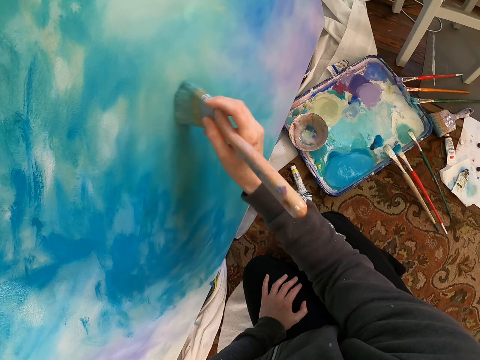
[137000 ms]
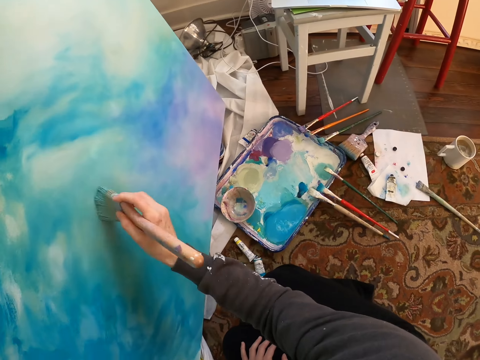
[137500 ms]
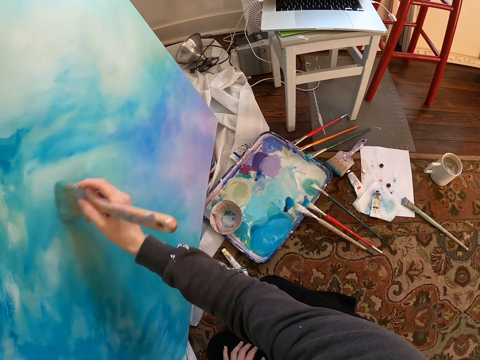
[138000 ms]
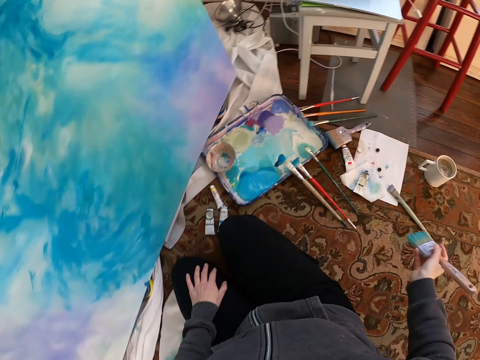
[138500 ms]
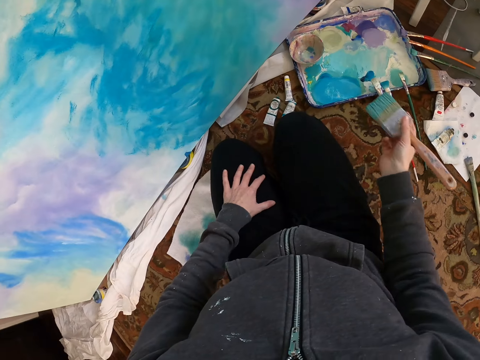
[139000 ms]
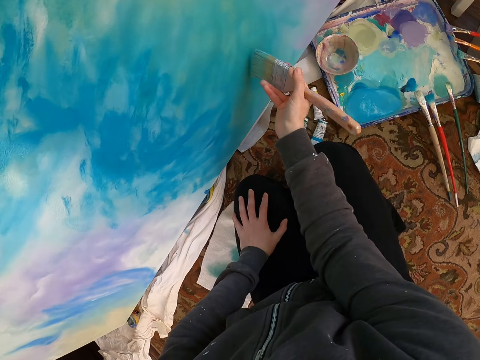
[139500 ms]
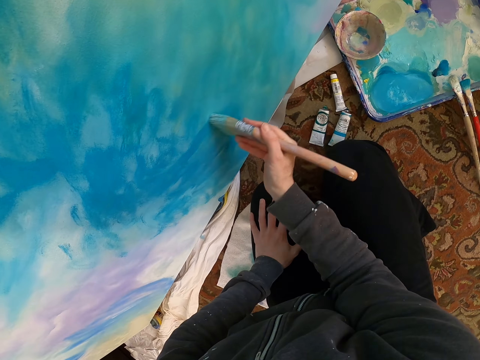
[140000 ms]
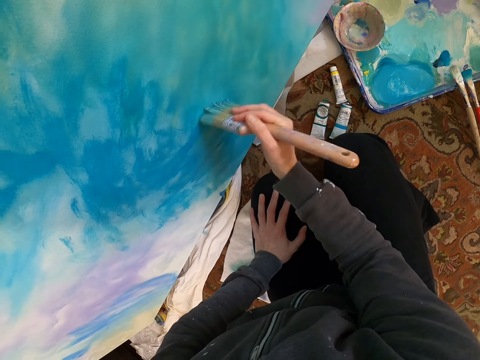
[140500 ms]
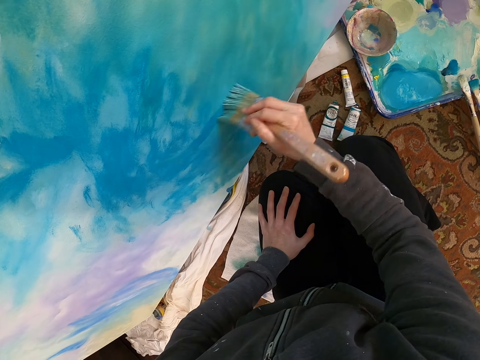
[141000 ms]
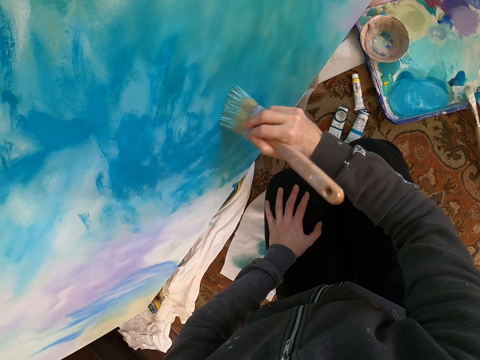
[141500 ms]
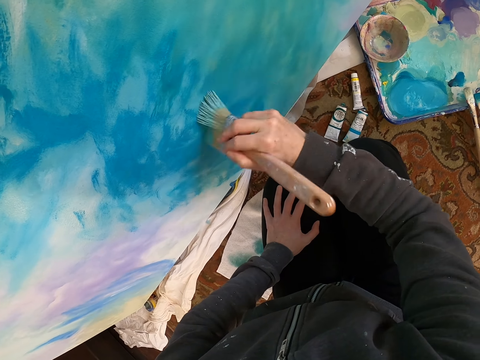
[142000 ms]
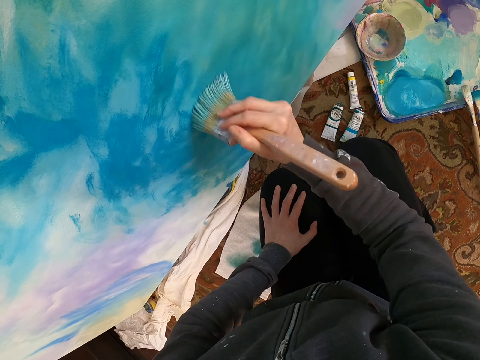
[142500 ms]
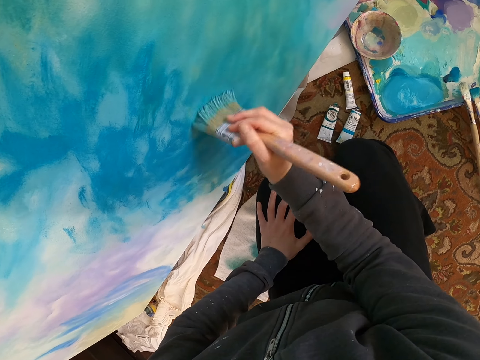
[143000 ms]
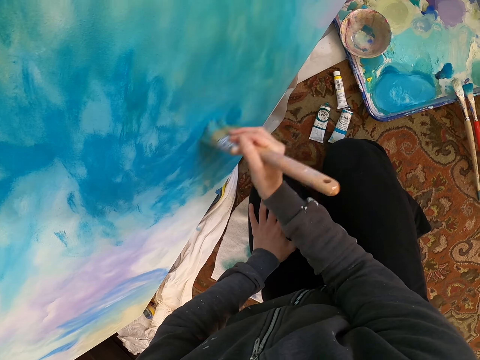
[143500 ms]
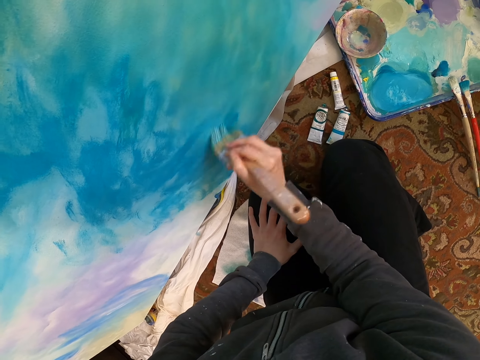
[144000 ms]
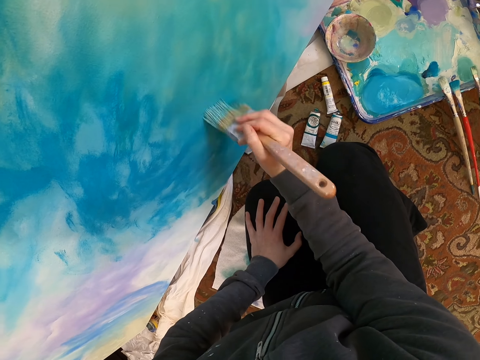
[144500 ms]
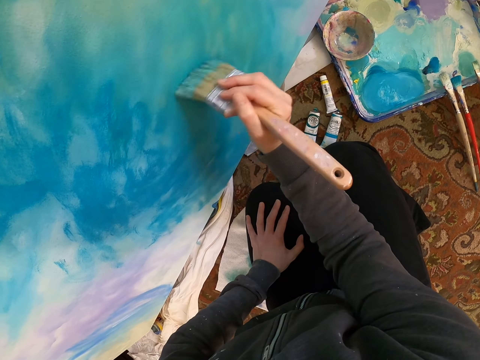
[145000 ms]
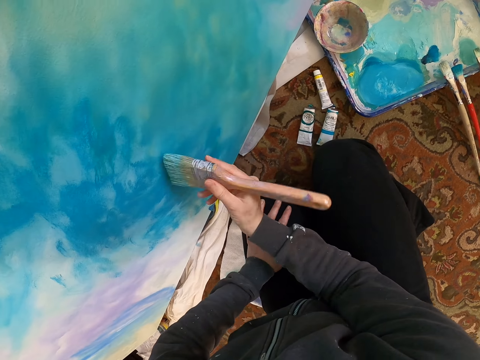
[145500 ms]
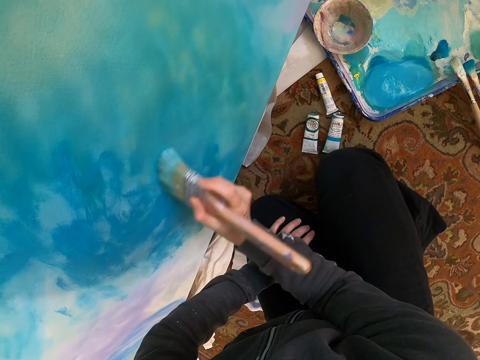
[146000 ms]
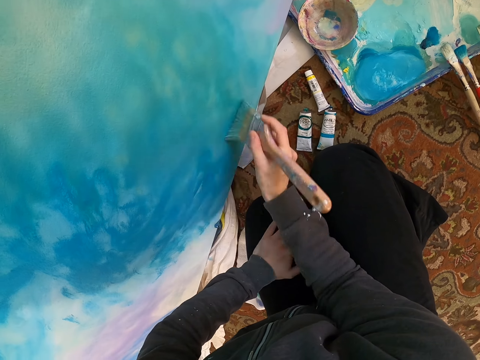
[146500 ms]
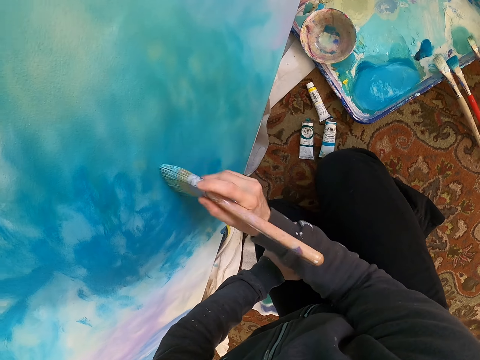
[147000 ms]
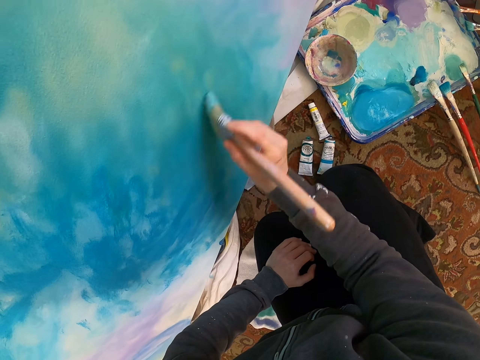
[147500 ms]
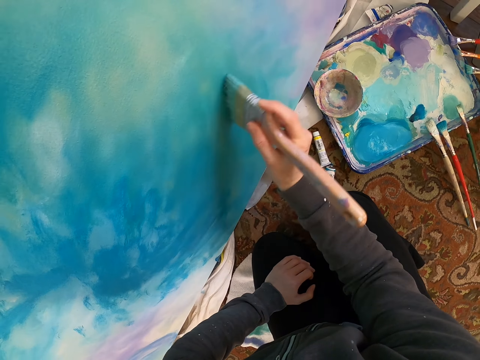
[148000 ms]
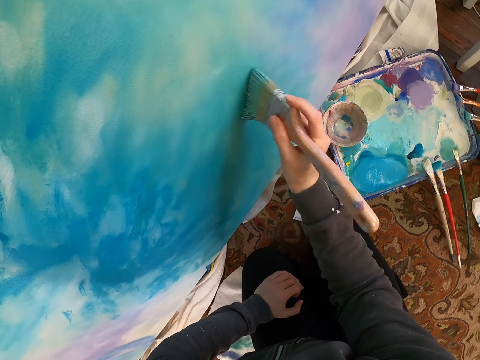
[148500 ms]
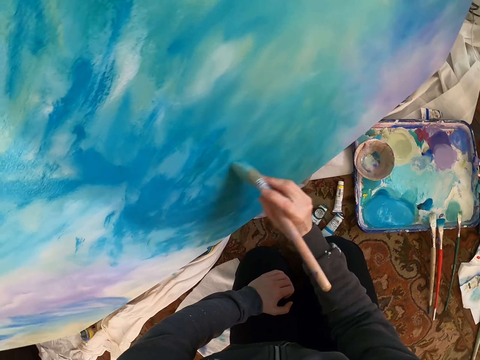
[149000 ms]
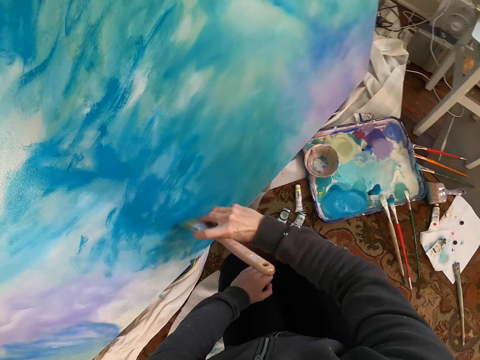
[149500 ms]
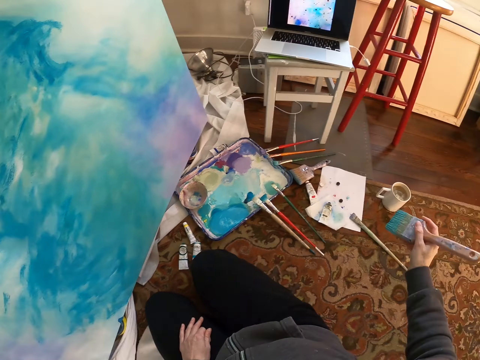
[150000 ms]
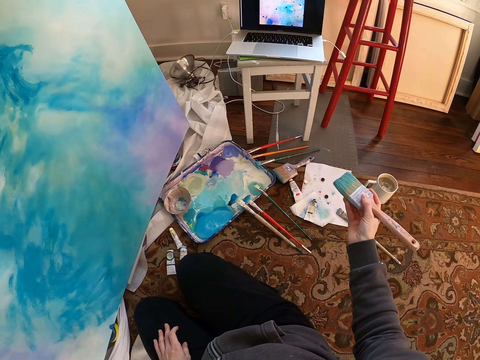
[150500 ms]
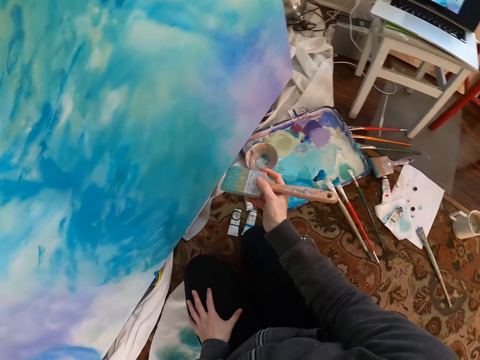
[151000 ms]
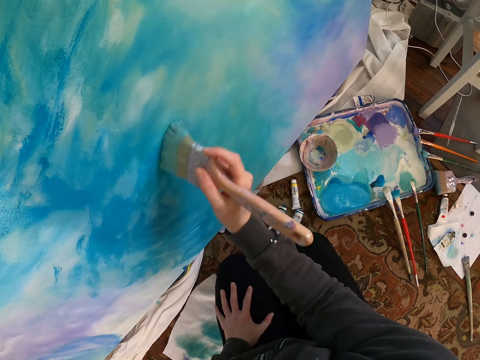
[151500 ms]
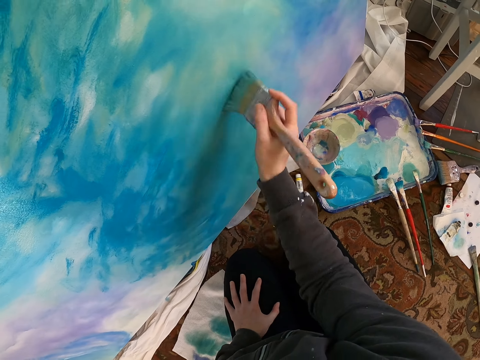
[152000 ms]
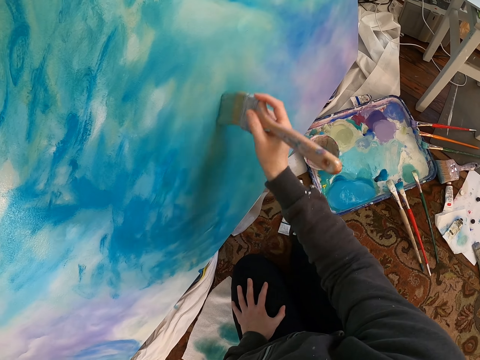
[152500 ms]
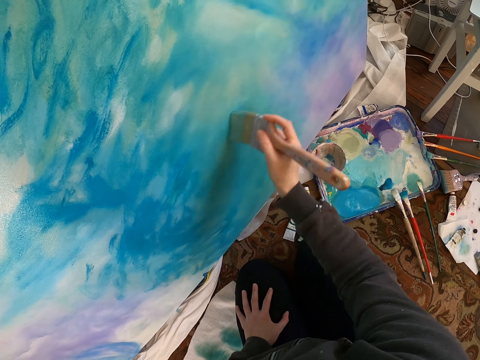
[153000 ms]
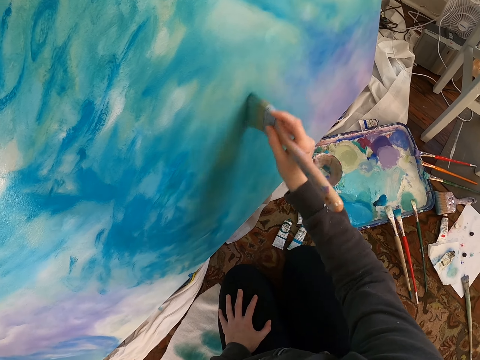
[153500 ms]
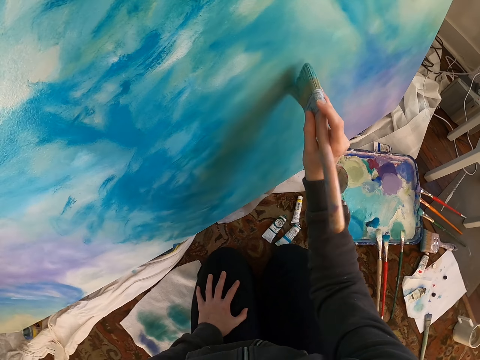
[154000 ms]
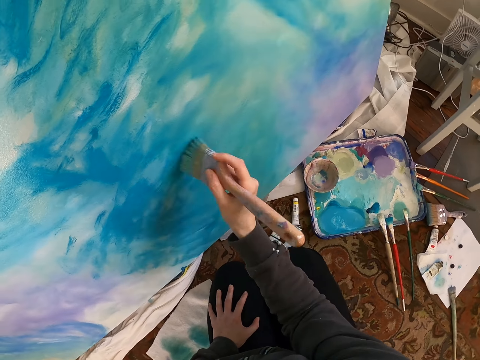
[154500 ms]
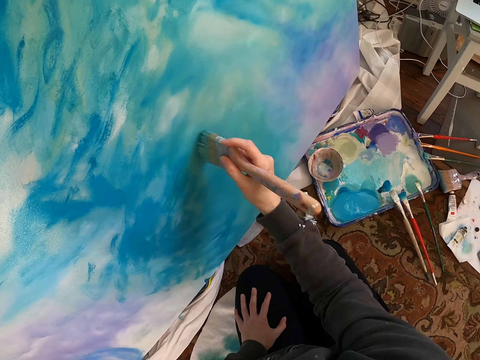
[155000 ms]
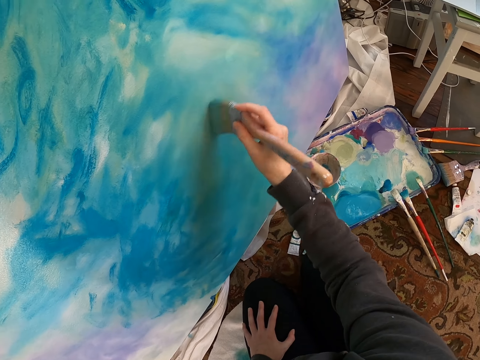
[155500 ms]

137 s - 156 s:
The camera wearer stares at a laptop. They lift a brush. They paint a painting. They stare at the laptop. They lift the brush. They paint the painting.

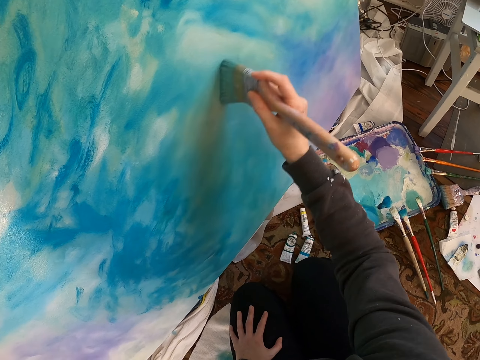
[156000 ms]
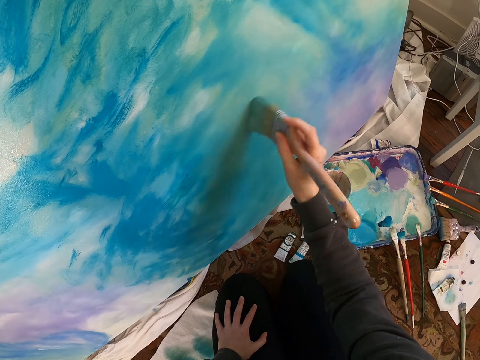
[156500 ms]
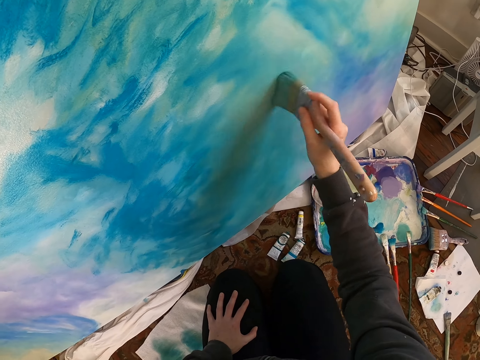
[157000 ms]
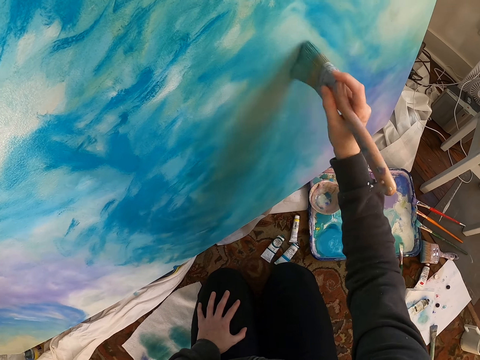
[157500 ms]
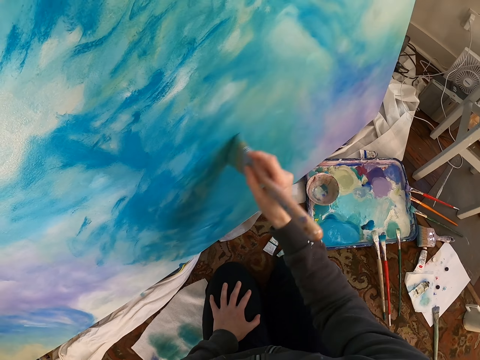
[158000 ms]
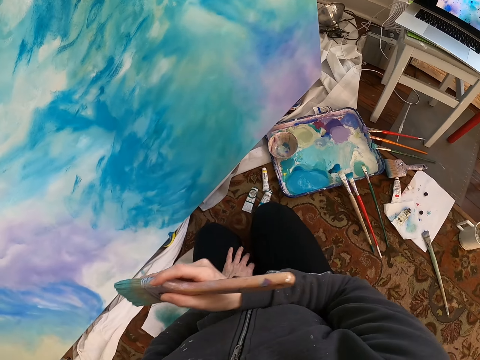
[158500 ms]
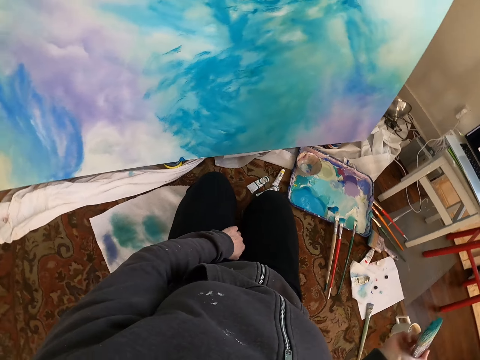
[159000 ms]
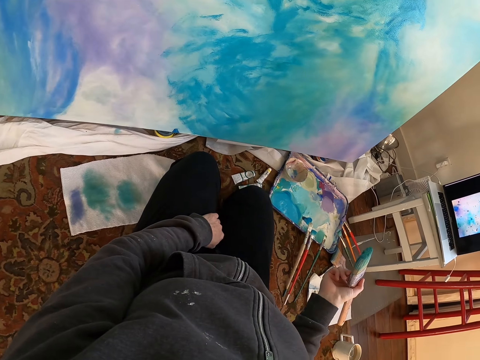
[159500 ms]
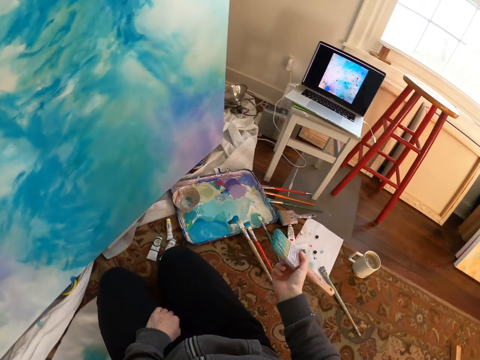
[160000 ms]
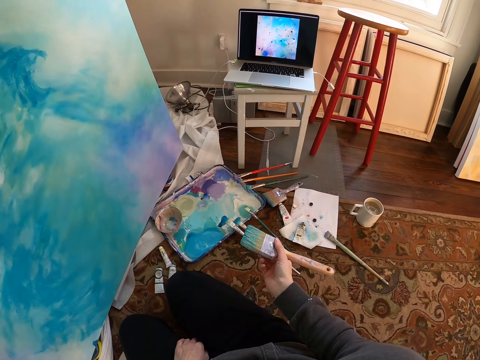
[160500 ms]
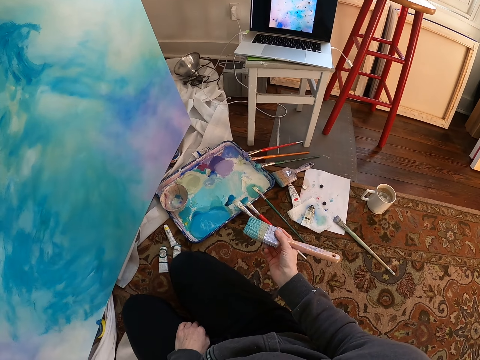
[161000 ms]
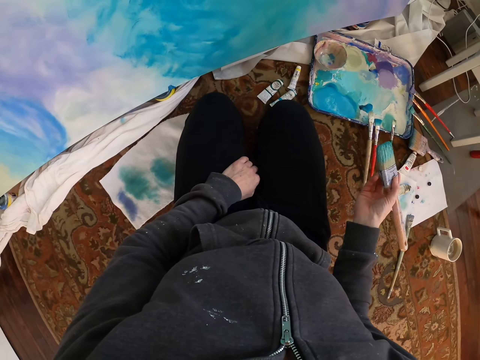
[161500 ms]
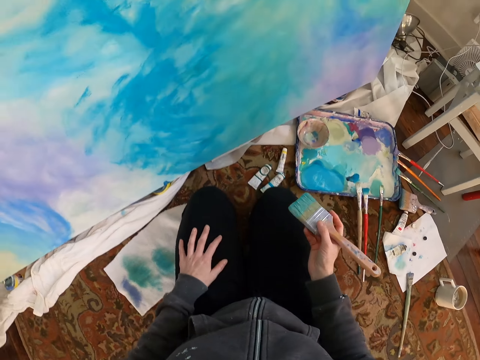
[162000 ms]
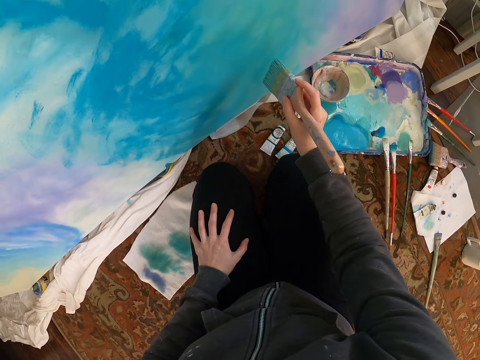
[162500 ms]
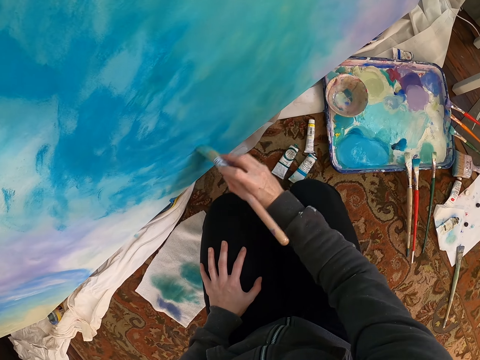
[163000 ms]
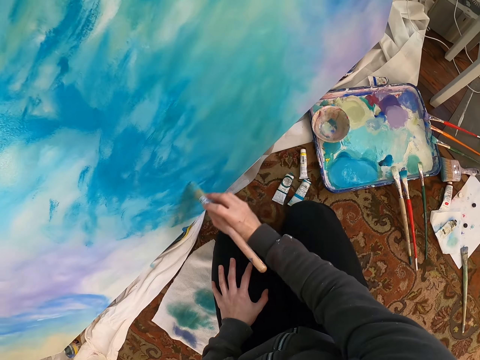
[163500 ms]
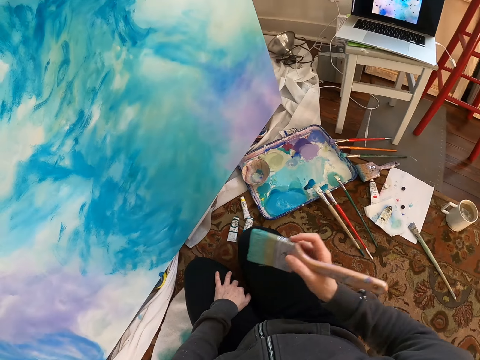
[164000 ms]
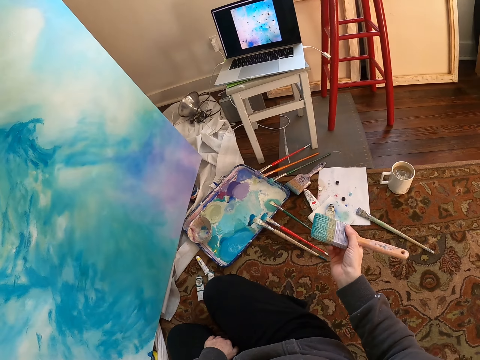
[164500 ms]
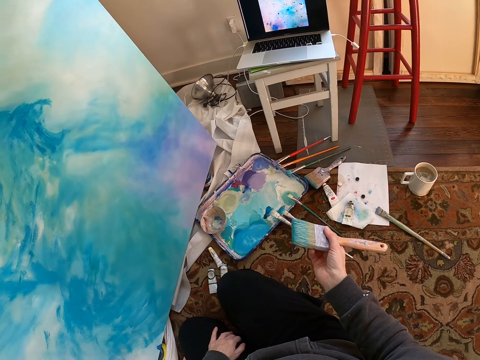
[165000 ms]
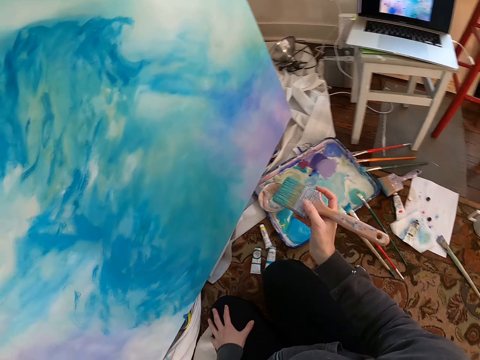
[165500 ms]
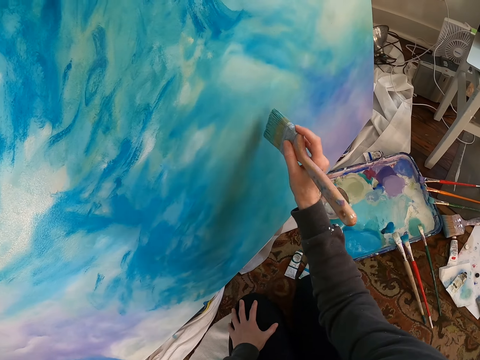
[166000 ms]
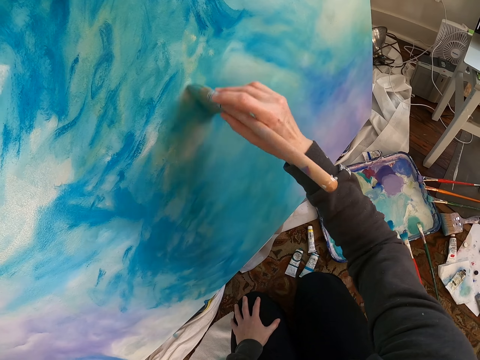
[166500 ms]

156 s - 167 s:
The camera wearer looks around a room. They lift a brush. They stare at a laptop. They stare at a painting. They paint the painting. They stare at the laptop. They lift the brush. They paint the painting.
